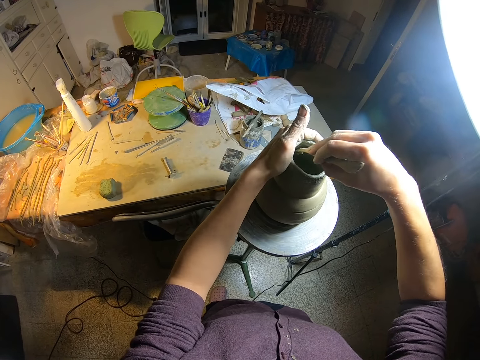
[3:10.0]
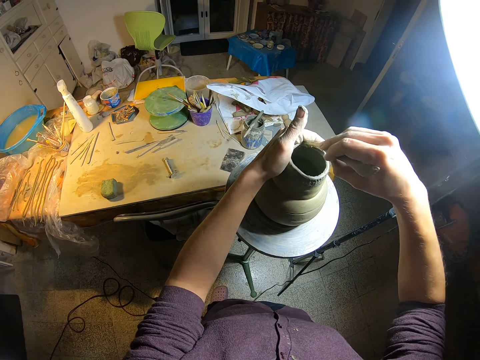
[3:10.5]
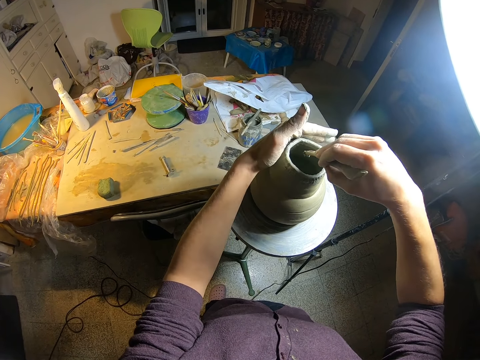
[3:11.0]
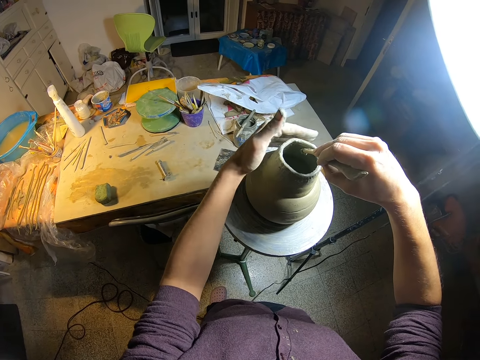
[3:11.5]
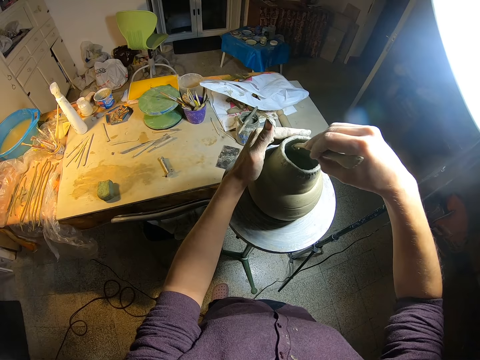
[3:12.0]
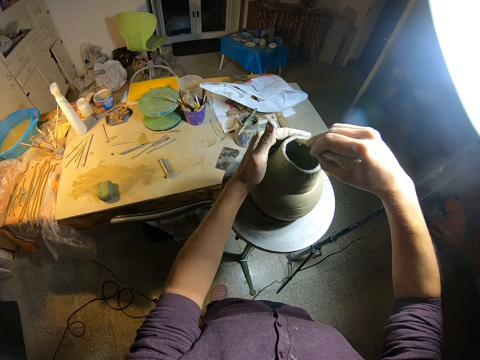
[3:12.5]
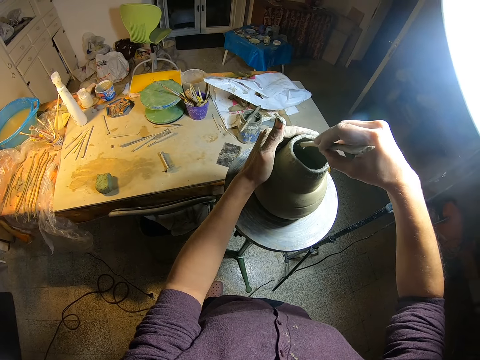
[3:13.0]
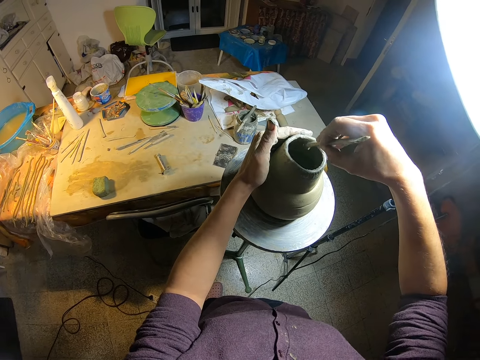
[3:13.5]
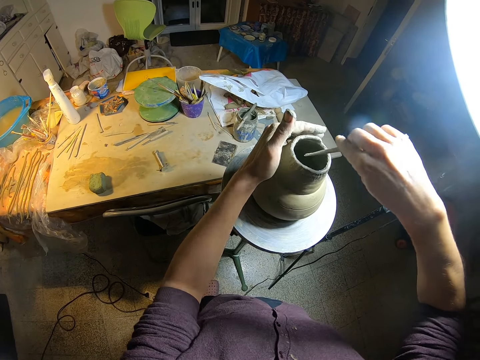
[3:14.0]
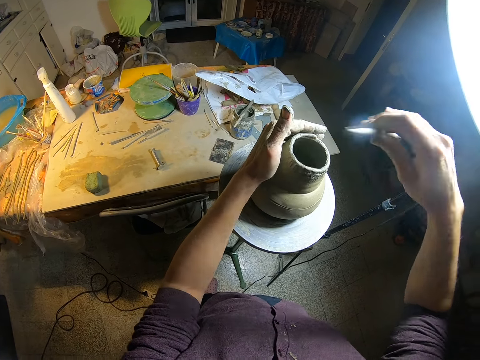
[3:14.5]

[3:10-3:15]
The camera wearer spins the pot on a stool with the left hand.

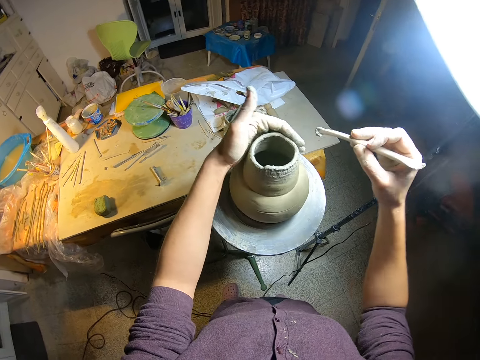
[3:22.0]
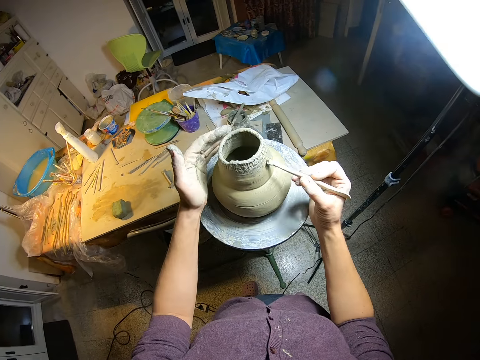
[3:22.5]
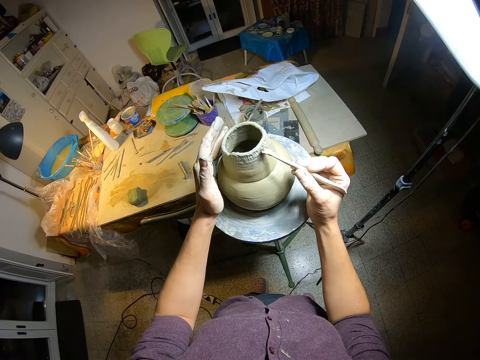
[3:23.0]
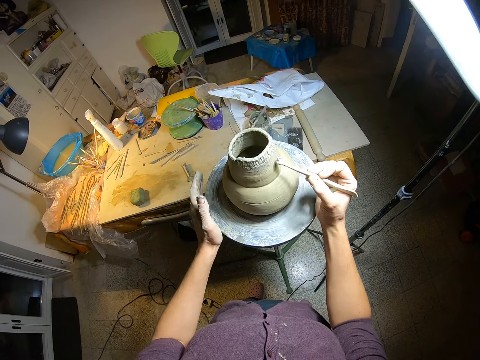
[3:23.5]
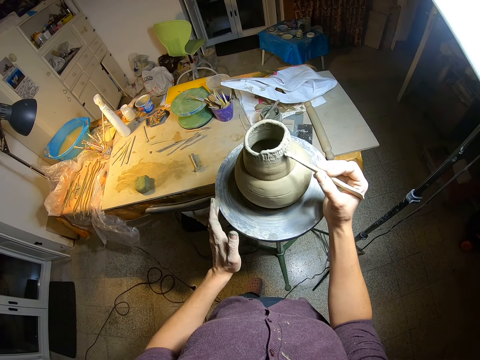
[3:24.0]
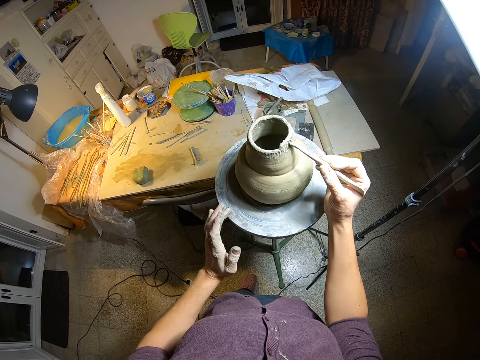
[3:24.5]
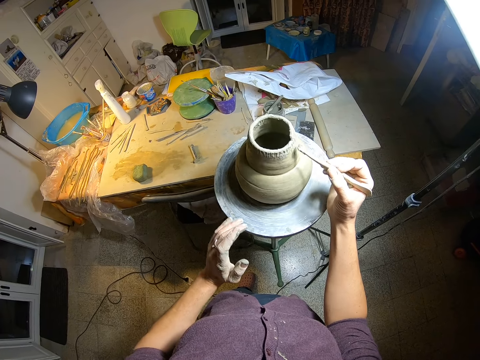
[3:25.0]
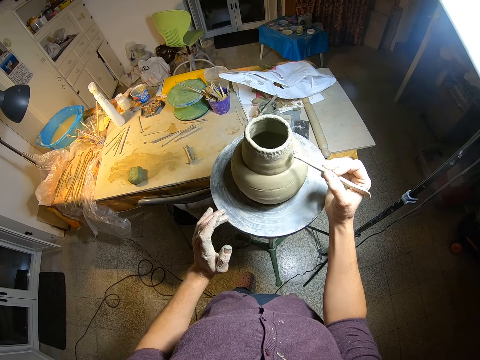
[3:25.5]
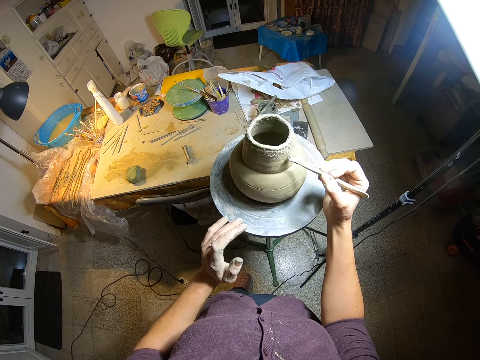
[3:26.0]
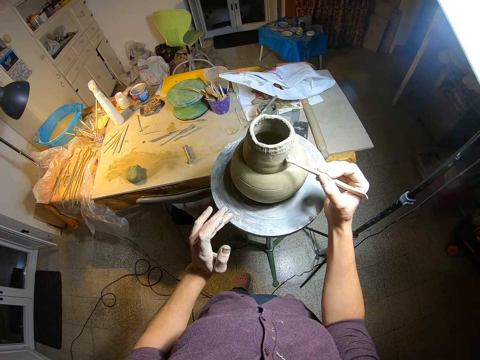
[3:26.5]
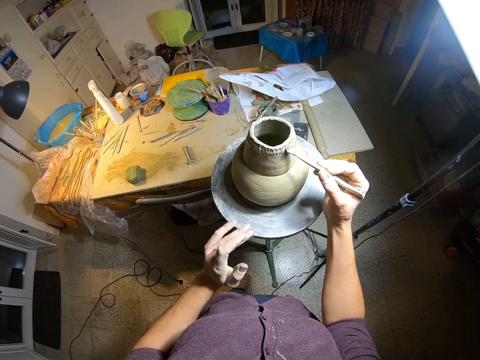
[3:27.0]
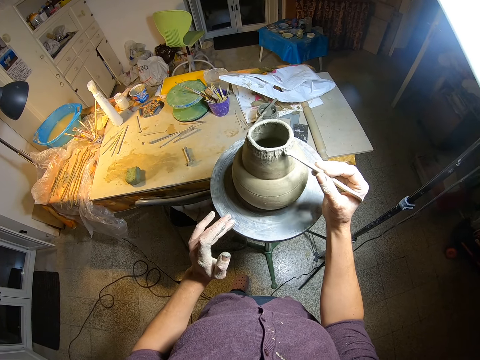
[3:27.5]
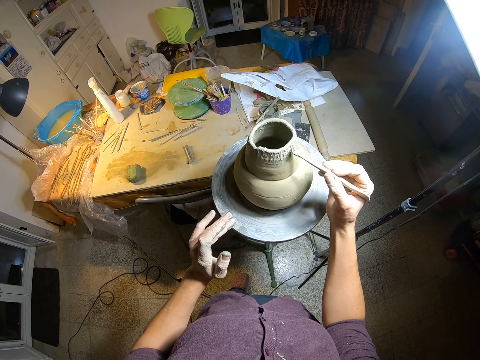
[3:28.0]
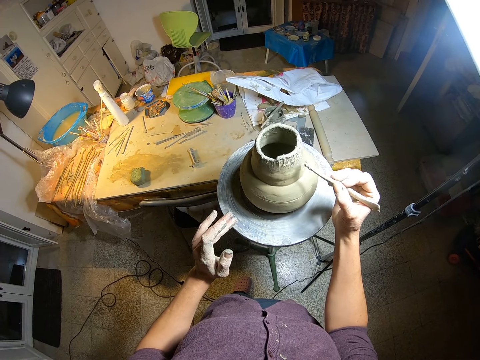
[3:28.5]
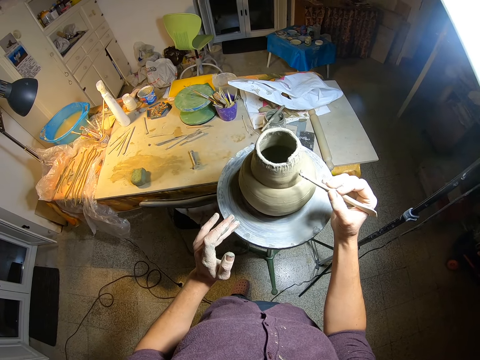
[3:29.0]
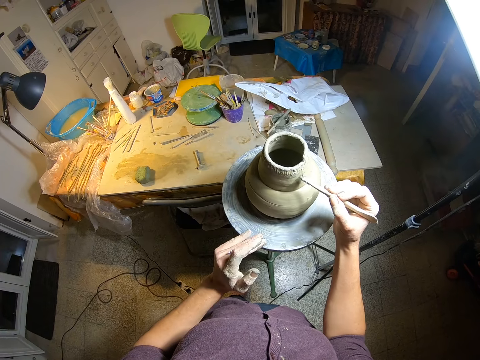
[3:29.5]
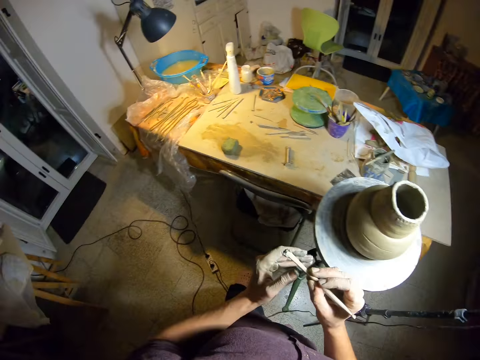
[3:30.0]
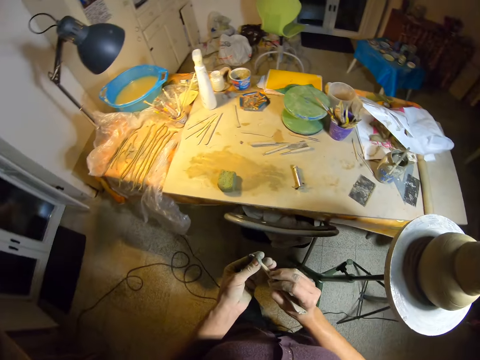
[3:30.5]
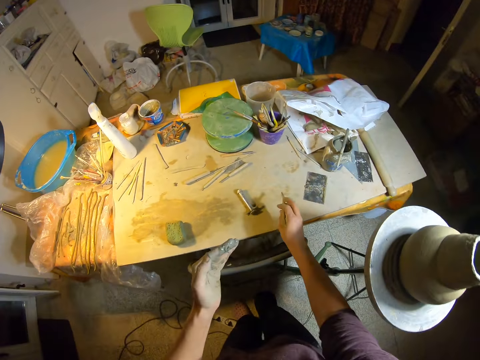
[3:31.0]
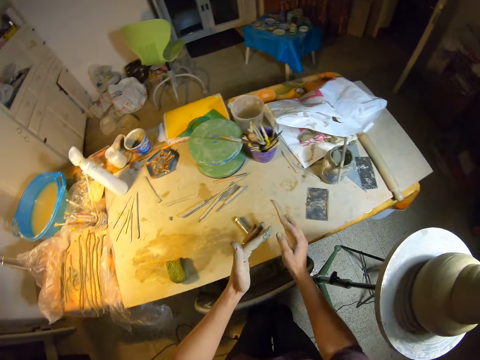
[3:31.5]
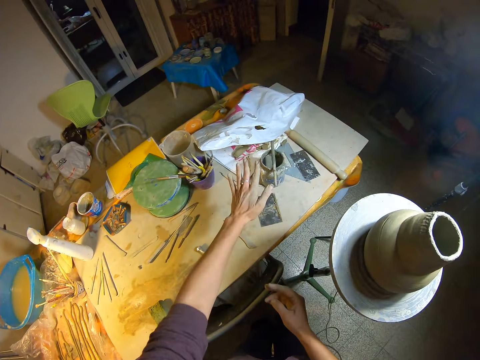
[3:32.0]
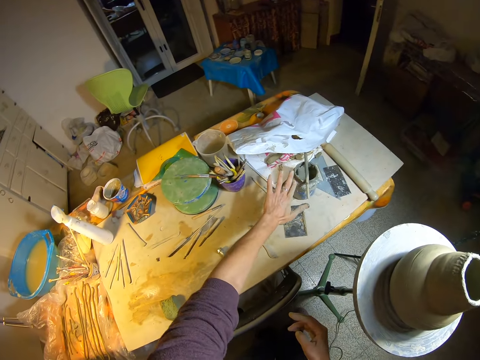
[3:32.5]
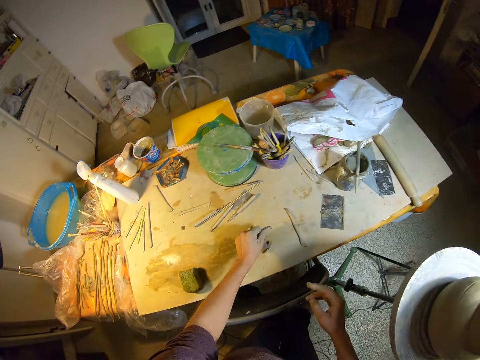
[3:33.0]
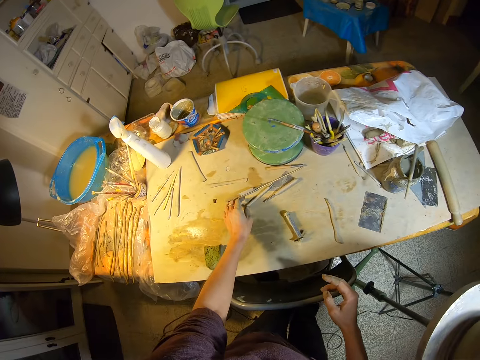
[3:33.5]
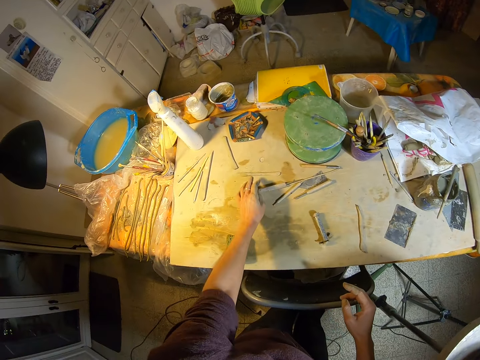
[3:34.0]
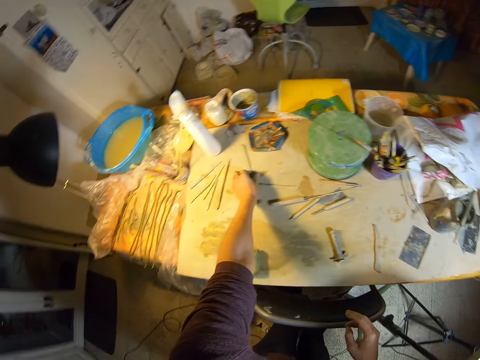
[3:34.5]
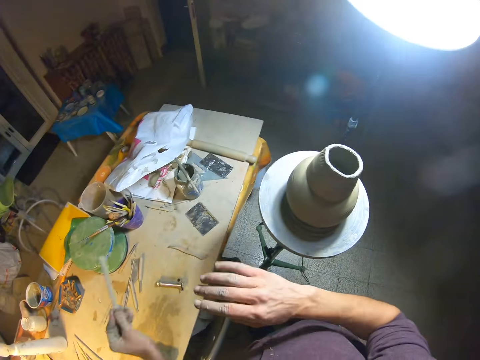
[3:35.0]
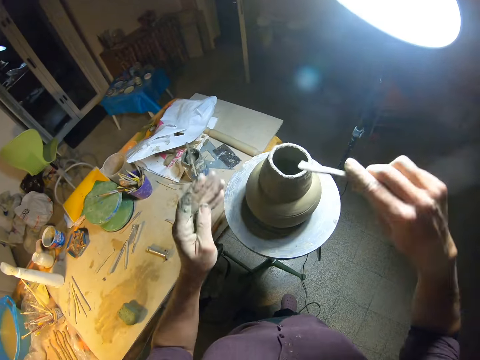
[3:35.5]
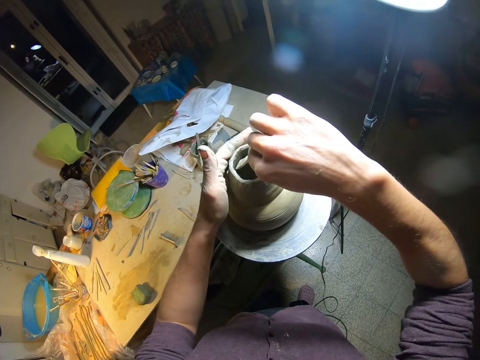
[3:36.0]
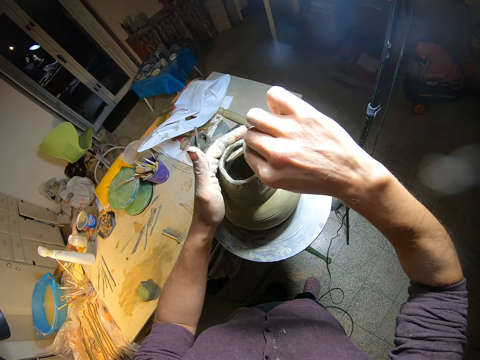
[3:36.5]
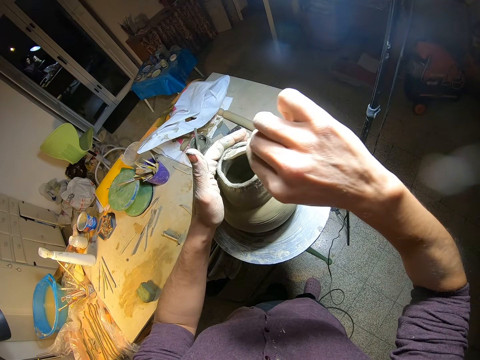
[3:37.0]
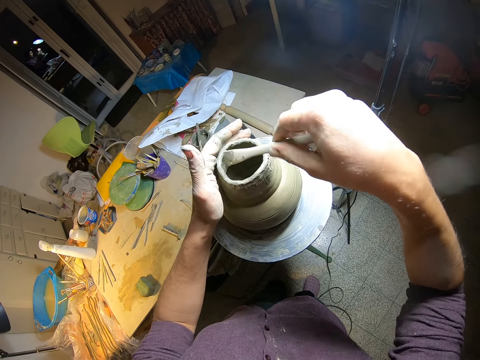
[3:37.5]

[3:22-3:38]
The camera wearer spins the potter's wheel with his left hand. He stares around. He removes clay from the modeling tool with his left hand. He drops the modeling tool in his right hand on the work bench. He scrapes ceramic clay off his left hand on the jar. He picks up the modeling tool on the table with his left hand. He stares around. He passes the modeling tool to his right hand. He touches the ceramic ware with his left hand. He blends the ceramic ware with the modeling tool in his right hand. He flips the modeling tool in his right hand.

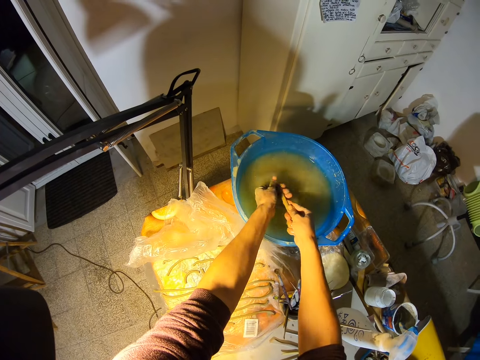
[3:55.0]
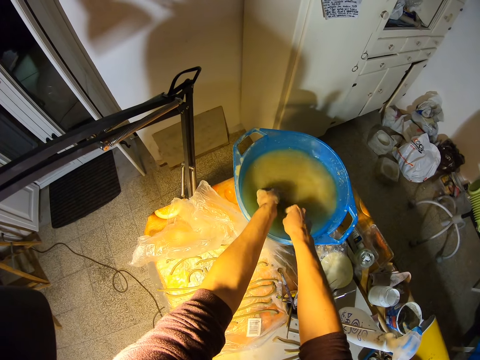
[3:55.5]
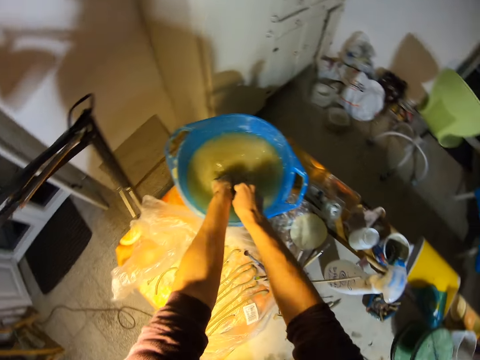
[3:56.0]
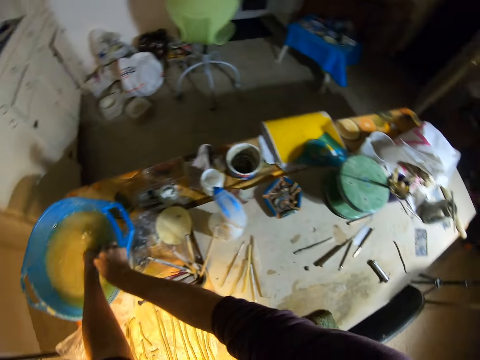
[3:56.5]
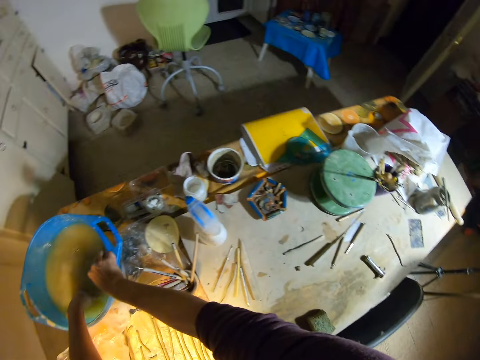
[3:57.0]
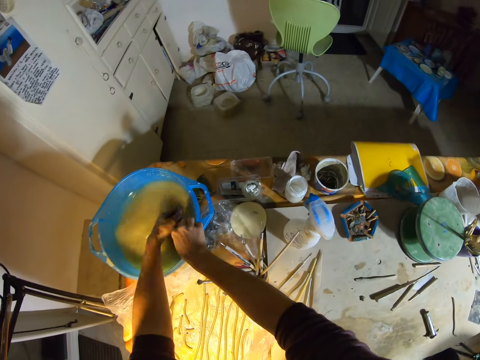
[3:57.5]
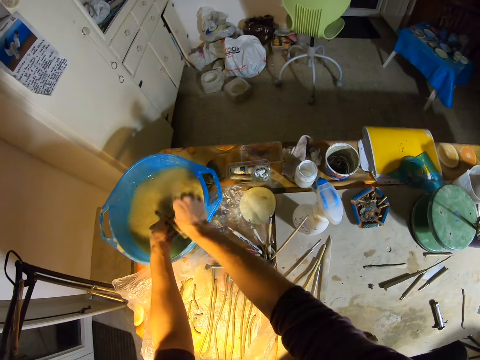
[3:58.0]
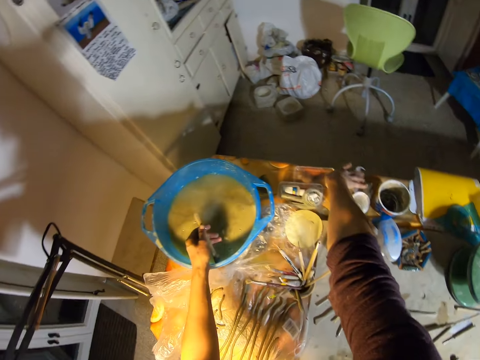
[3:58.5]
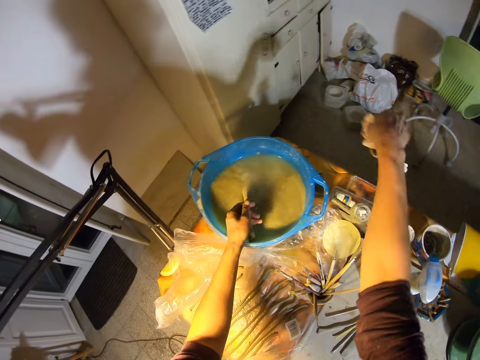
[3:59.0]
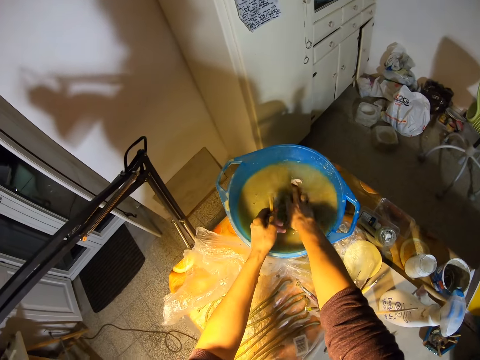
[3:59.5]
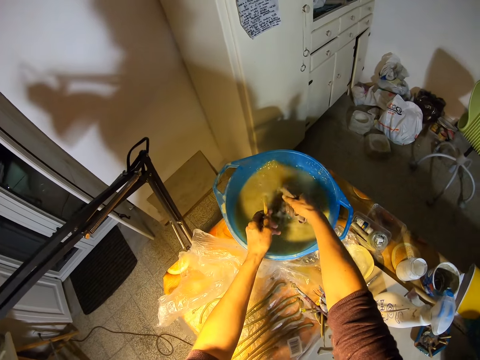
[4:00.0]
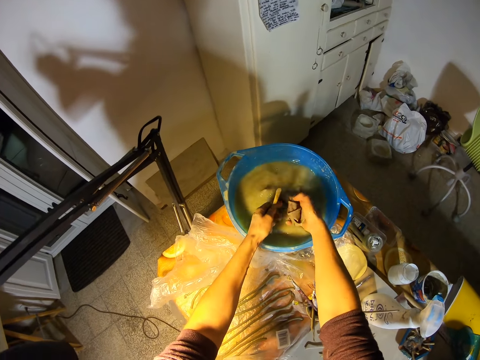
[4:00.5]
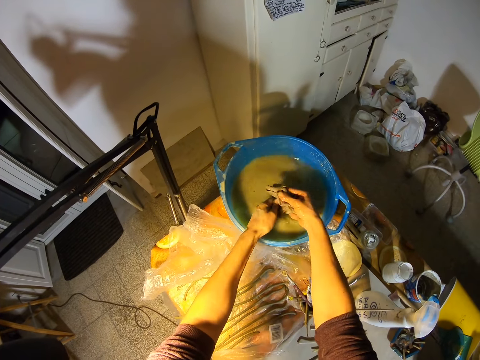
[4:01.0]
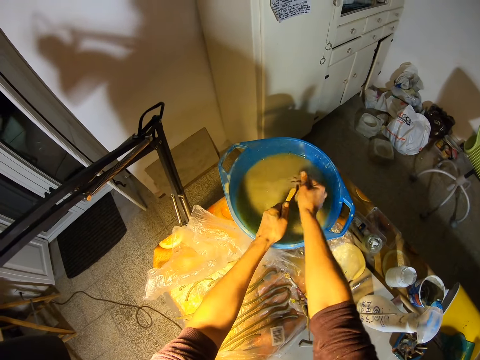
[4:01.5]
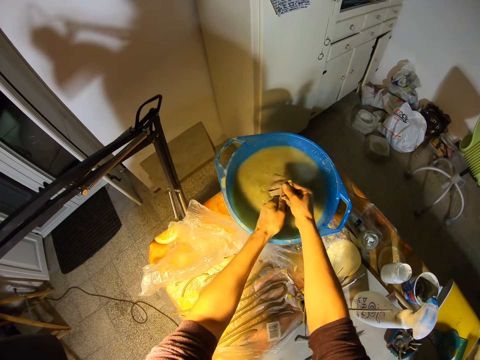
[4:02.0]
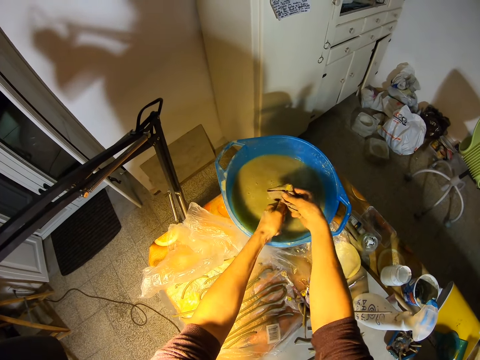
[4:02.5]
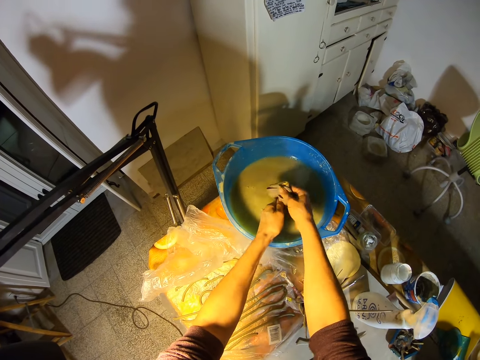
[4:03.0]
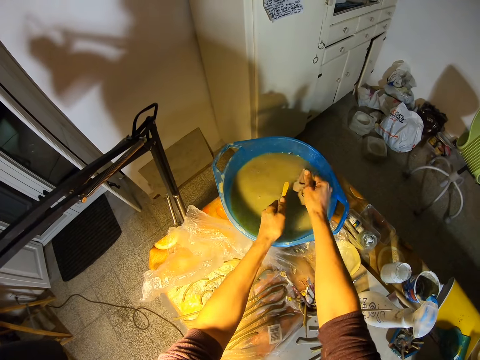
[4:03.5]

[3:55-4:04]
The camera wearer stares around. He cleans the modelling stick or modeling tool with water in the trough or bowl. He picks up a rag on the table with his right hand. He dips the rag in his right hand into the bowl with water. He washes the modeling tool with the rag in his right hand.
